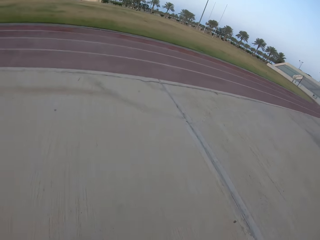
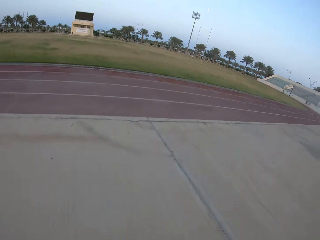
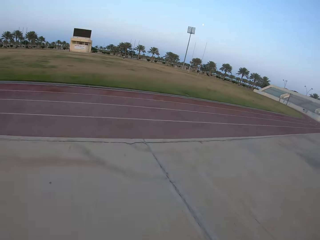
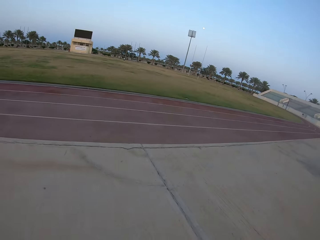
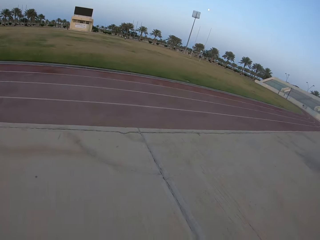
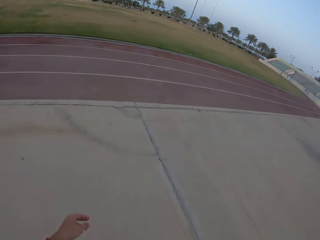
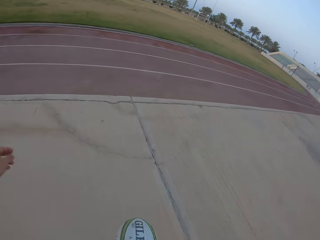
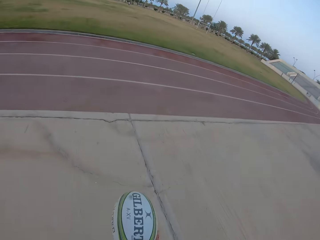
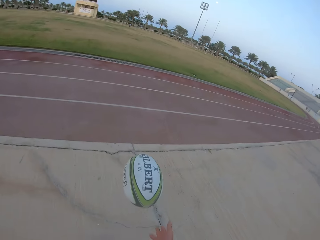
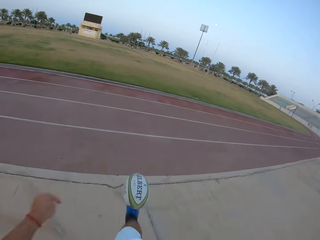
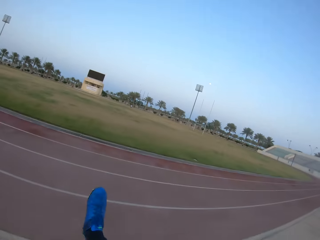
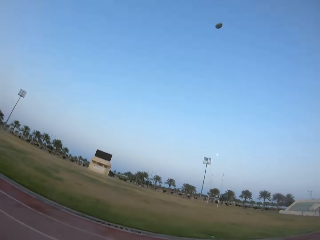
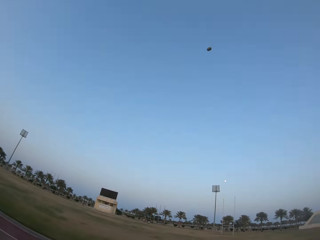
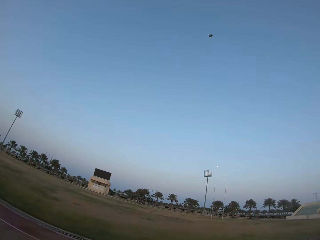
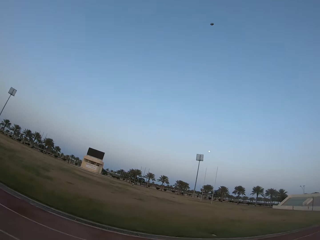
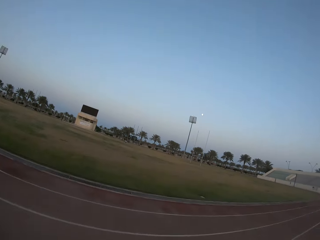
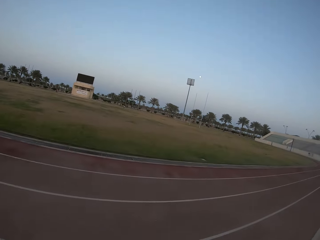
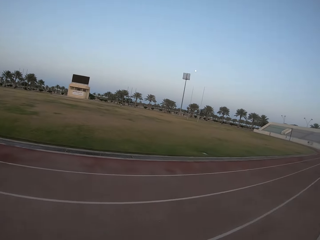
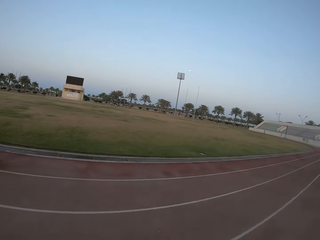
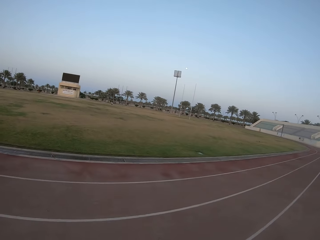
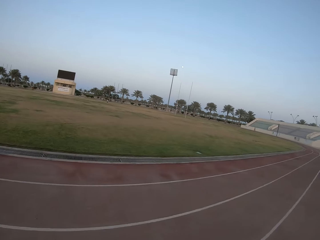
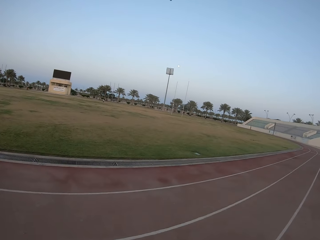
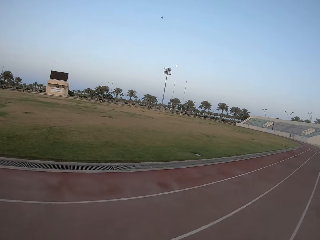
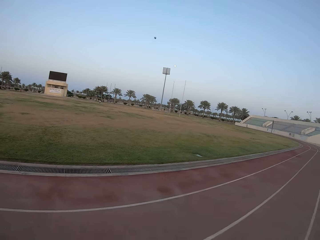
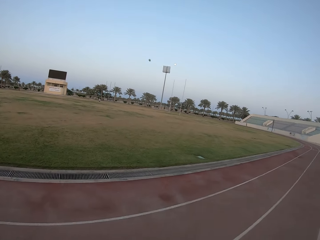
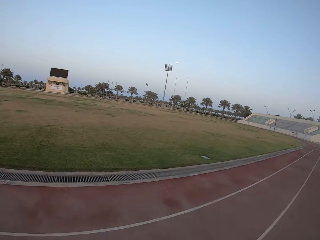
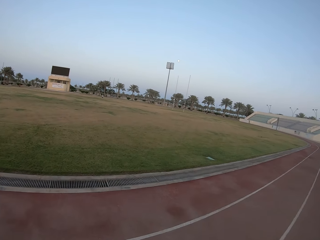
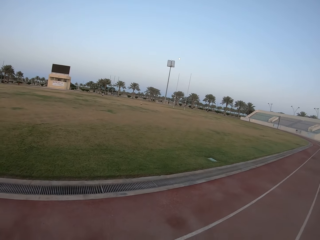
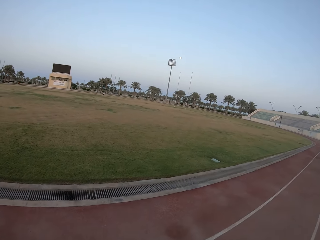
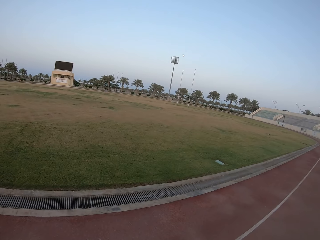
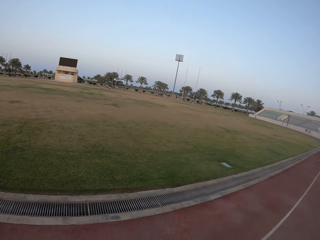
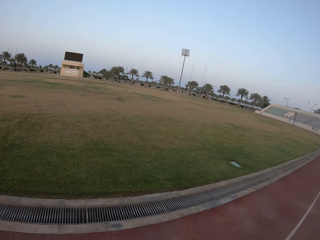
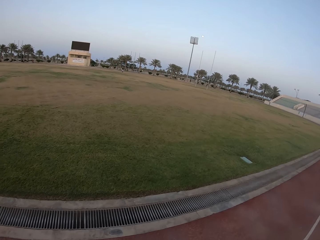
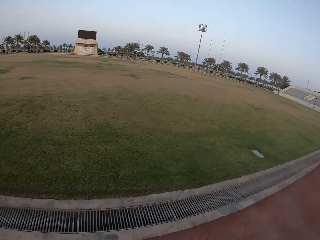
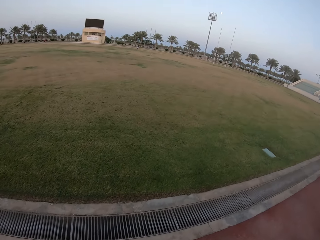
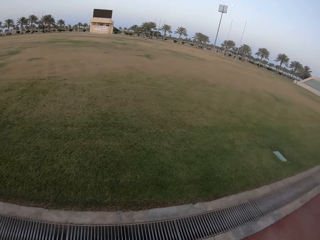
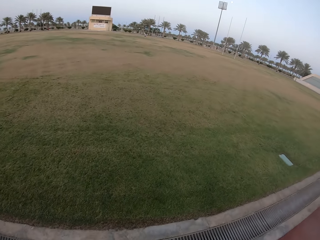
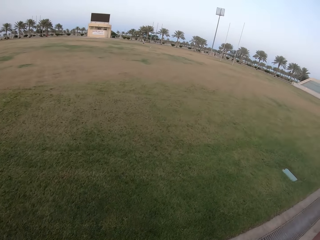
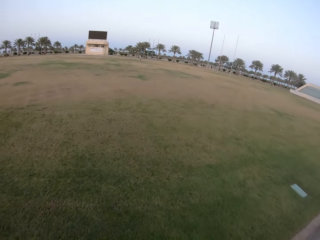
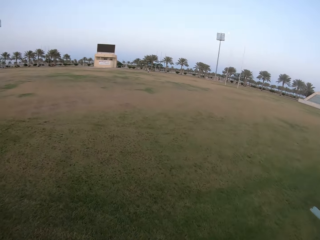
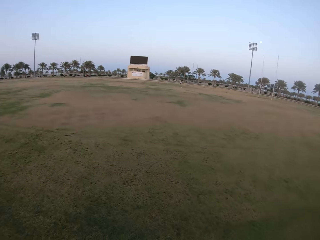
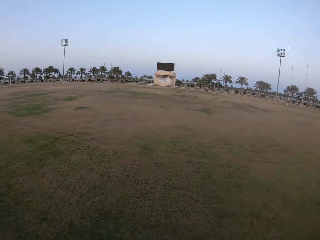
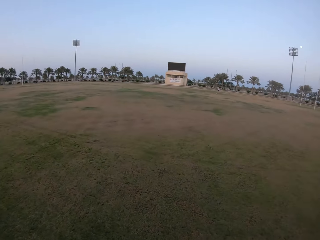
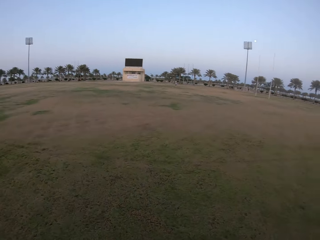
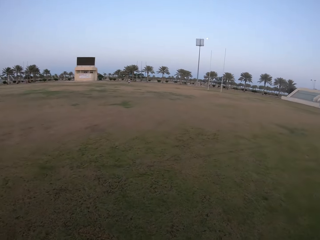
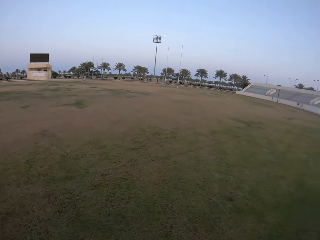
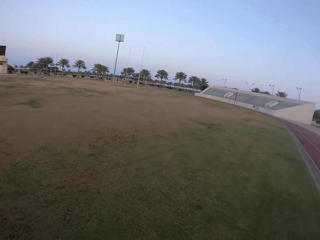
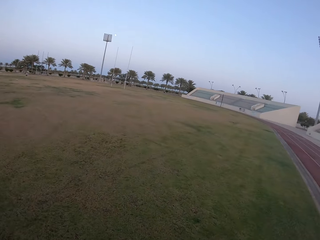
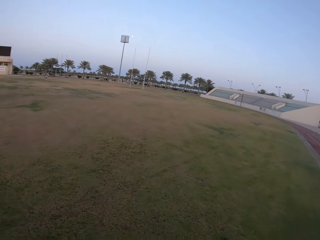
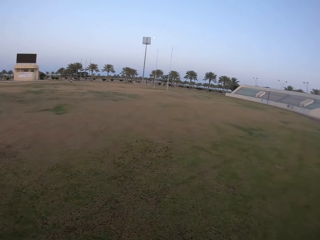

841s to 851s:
The camera wearer throws the ball. They hit the ball with the leg. They walk on the field.

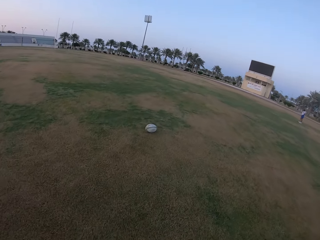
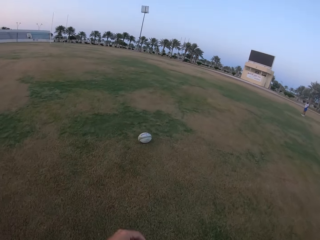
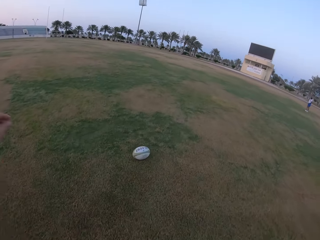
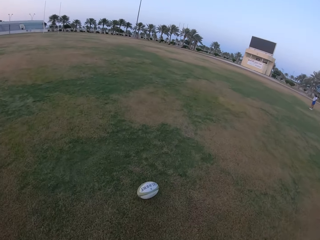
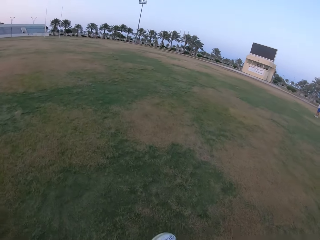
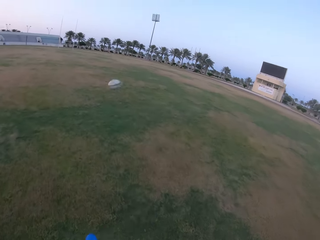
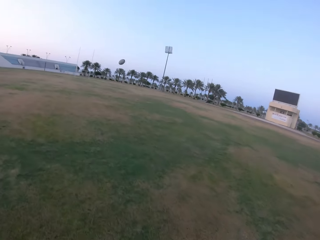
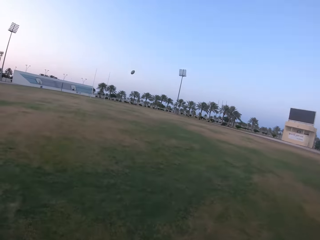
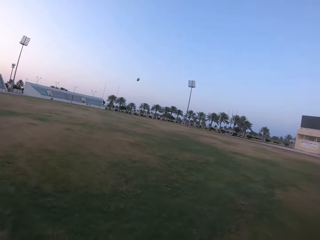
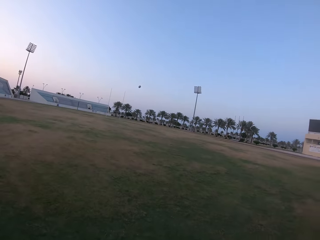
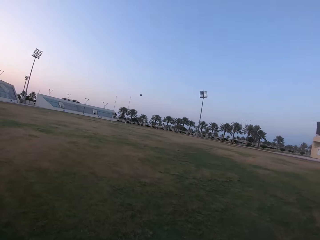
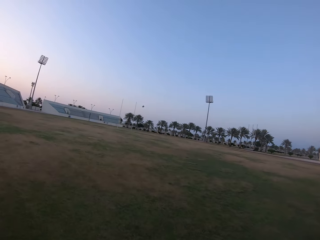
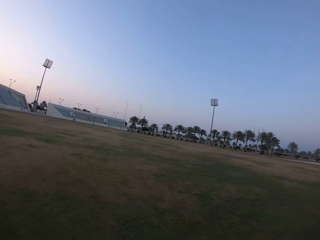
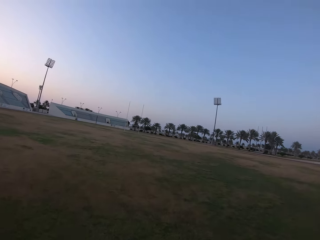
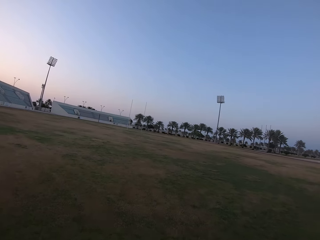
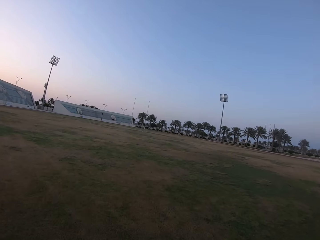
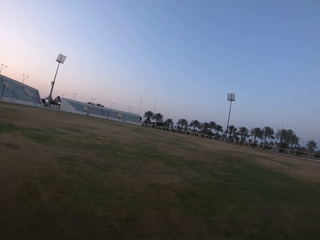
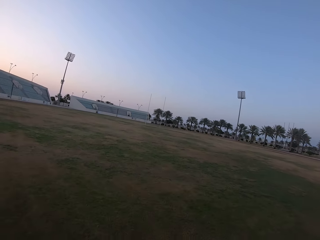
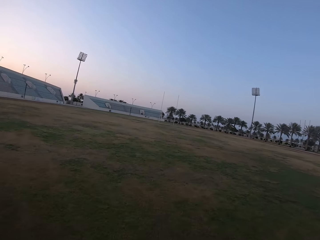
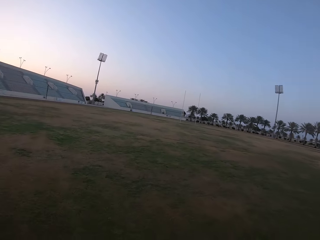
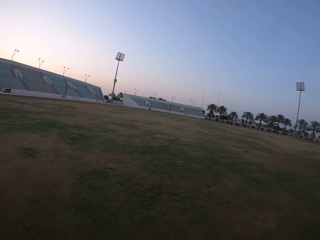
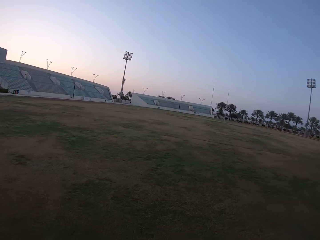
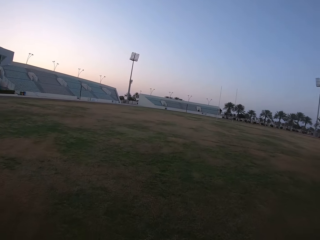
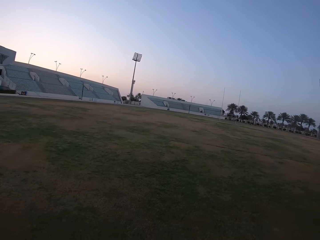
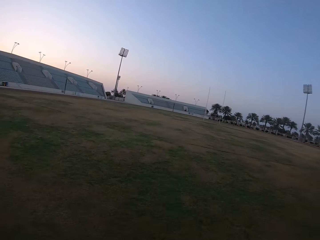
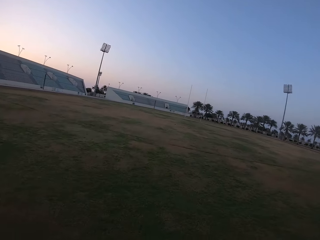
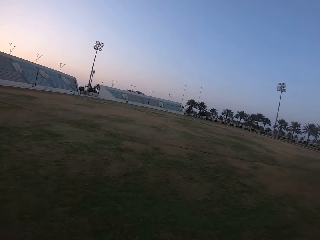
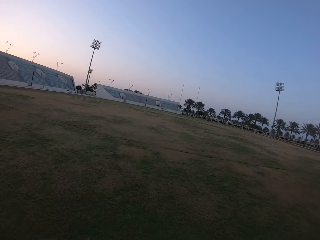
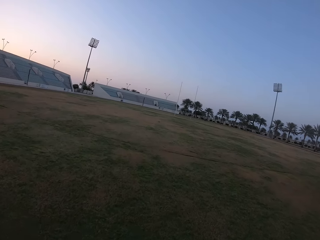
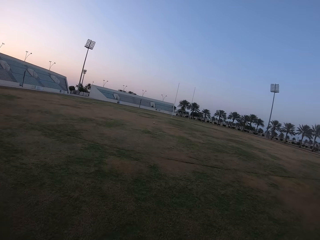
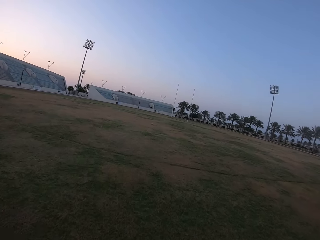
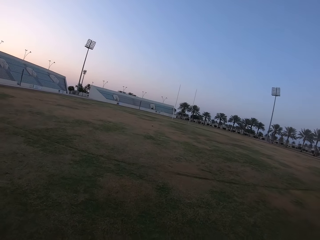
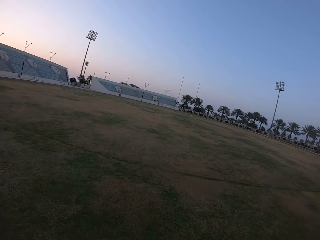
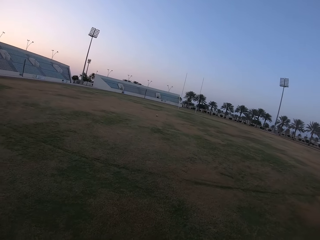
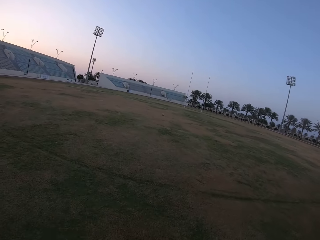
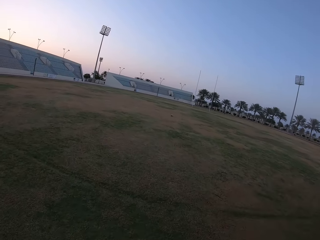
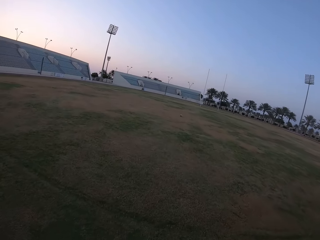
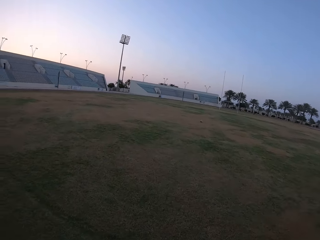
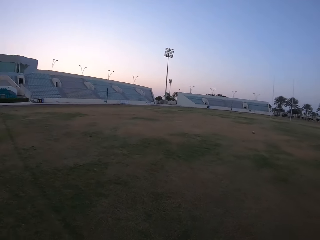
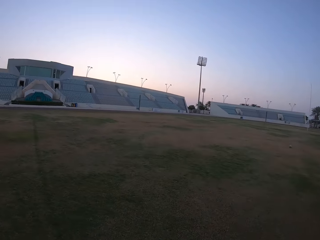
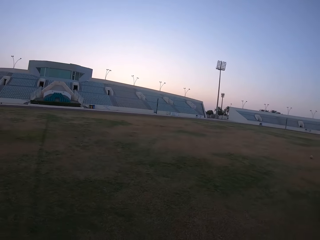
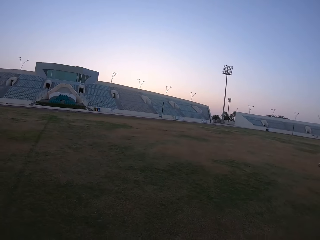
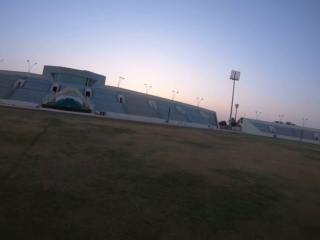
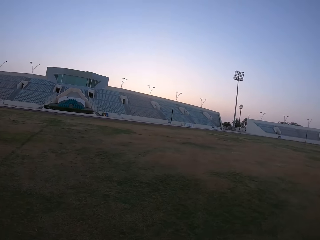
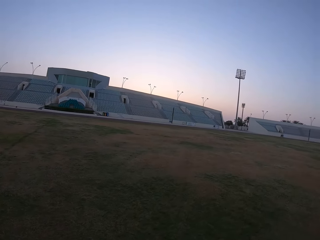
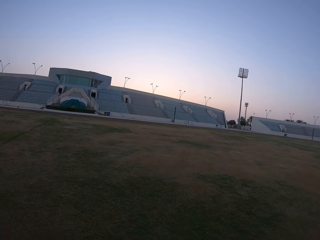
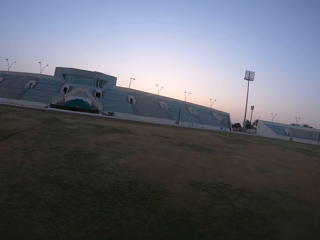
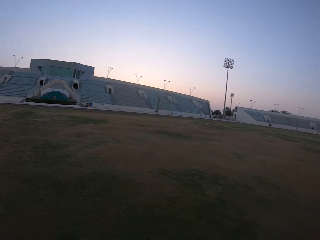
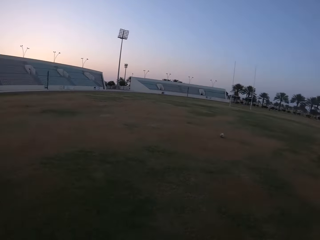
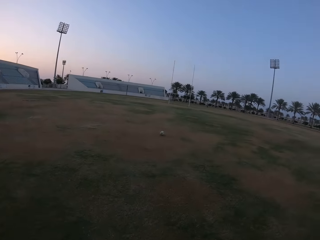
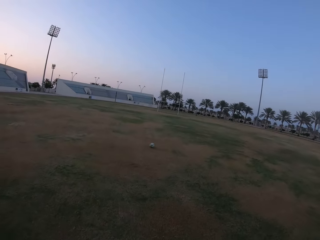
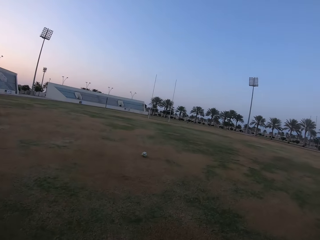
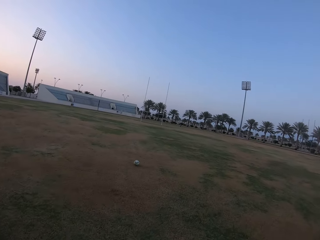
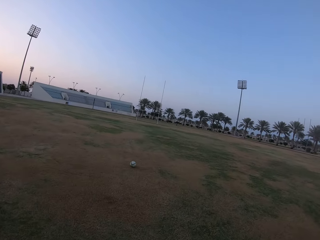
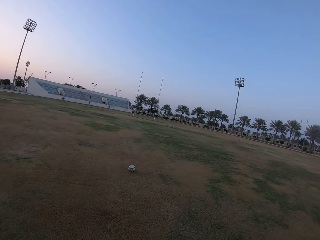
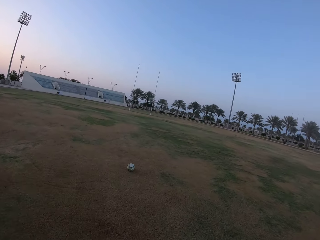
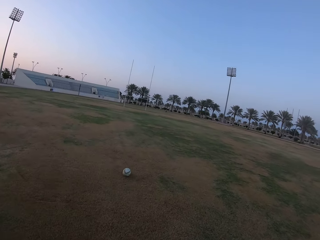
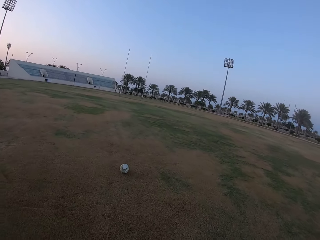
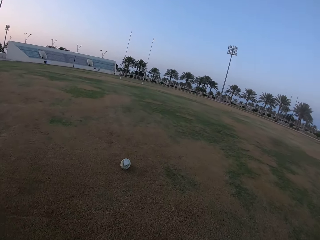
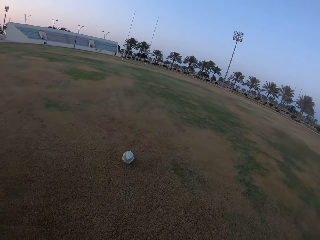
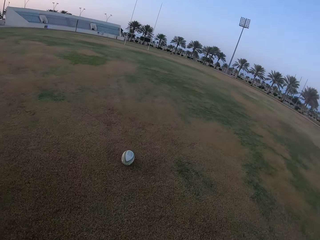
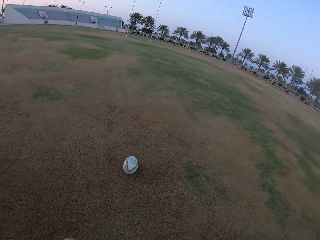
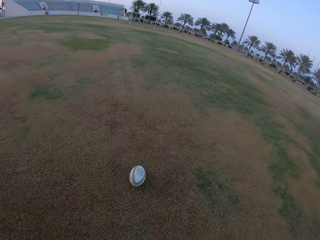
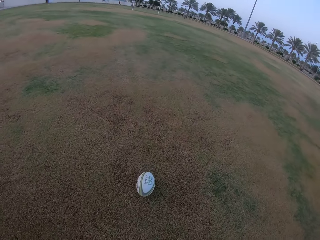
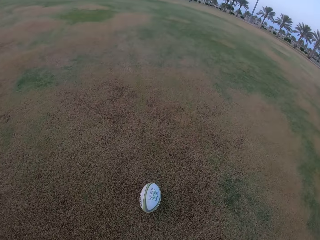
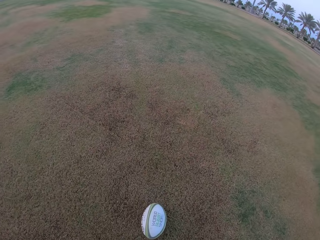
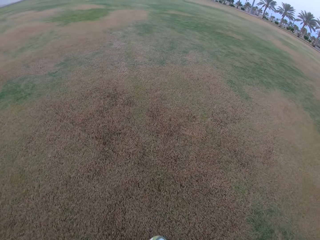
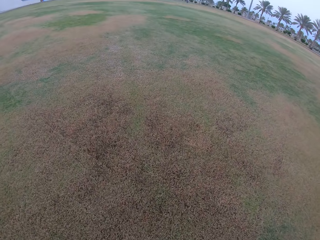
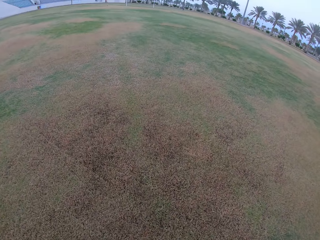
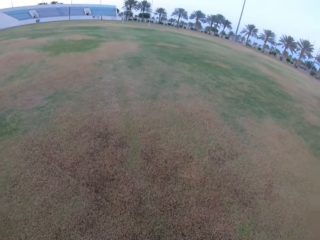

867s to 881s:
The camera wearer kicks the ball. They run on the field. They walk in the field. They look at the ball.
